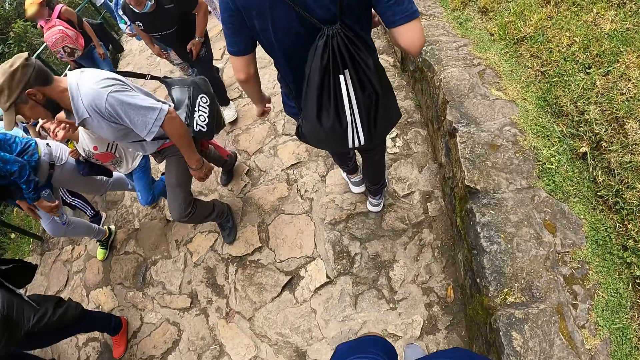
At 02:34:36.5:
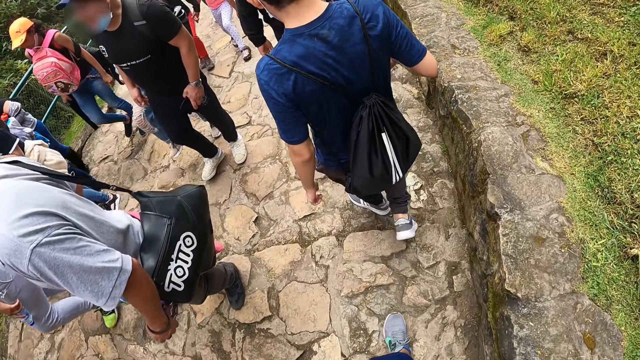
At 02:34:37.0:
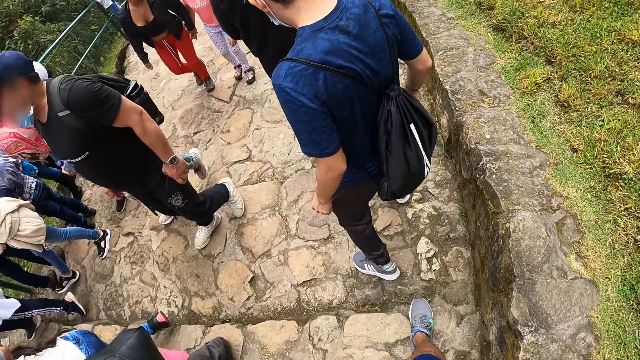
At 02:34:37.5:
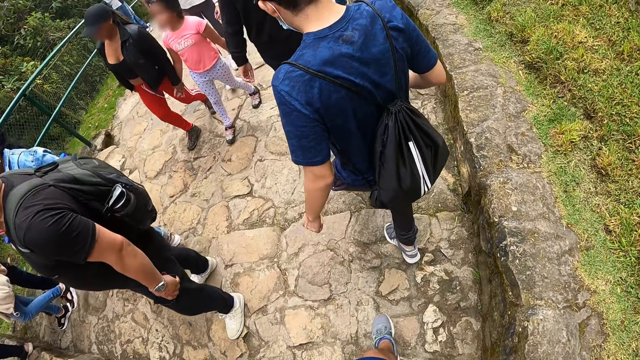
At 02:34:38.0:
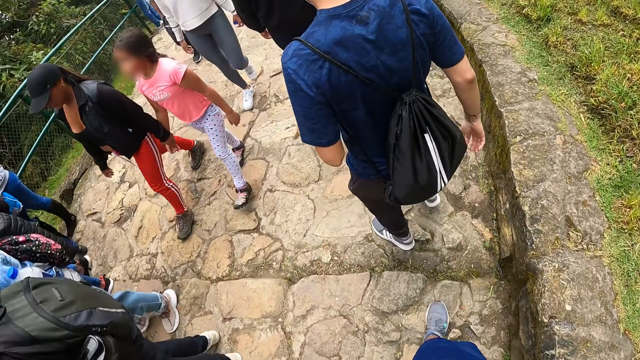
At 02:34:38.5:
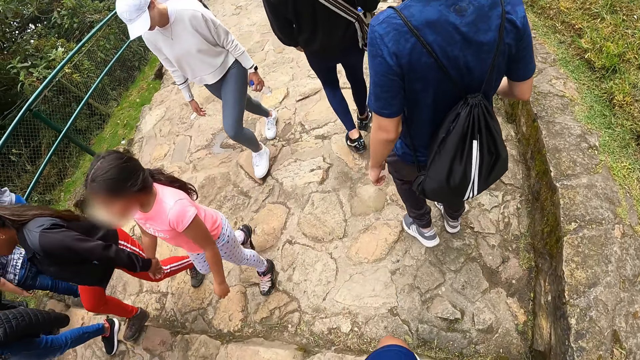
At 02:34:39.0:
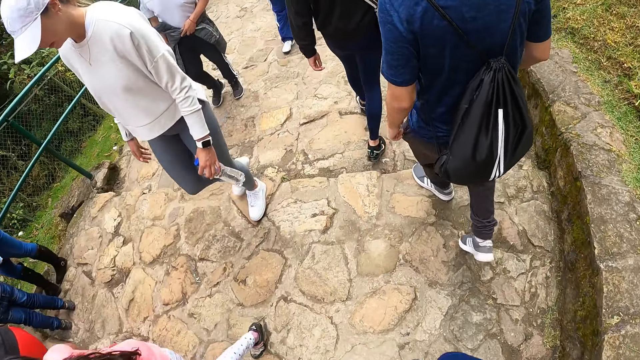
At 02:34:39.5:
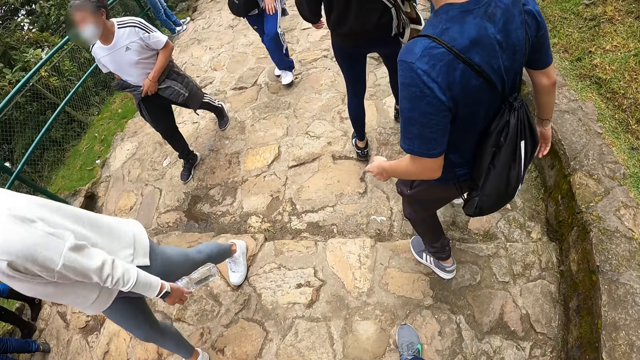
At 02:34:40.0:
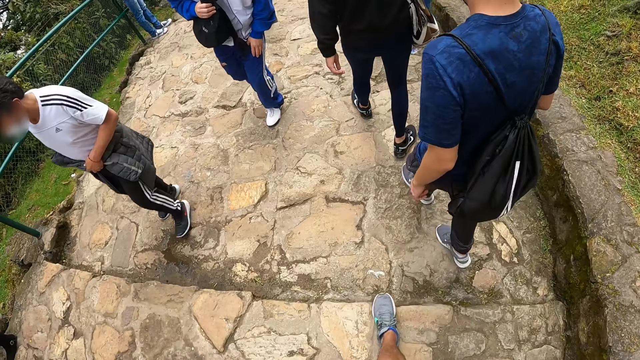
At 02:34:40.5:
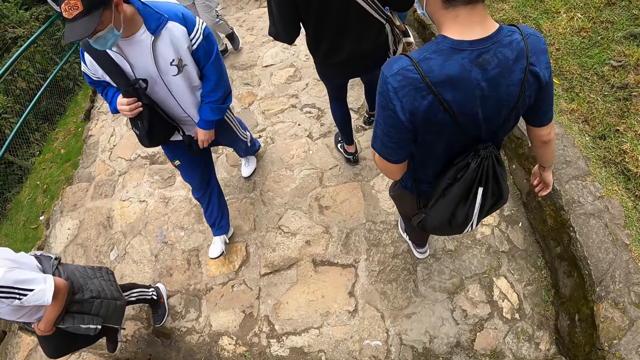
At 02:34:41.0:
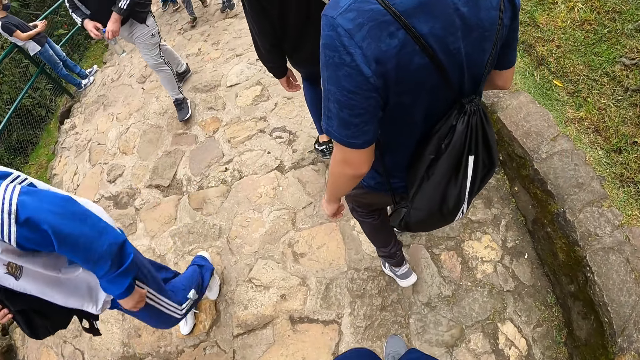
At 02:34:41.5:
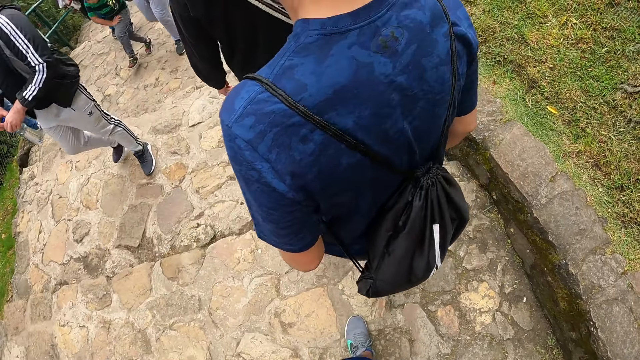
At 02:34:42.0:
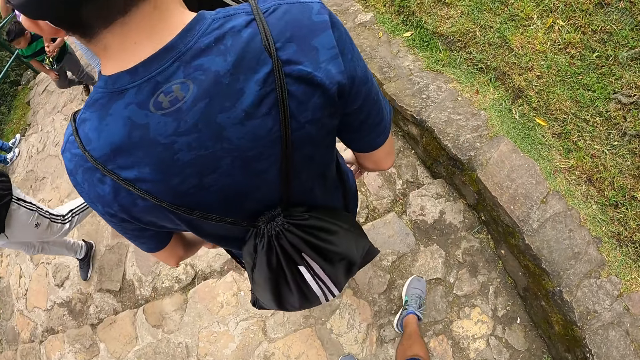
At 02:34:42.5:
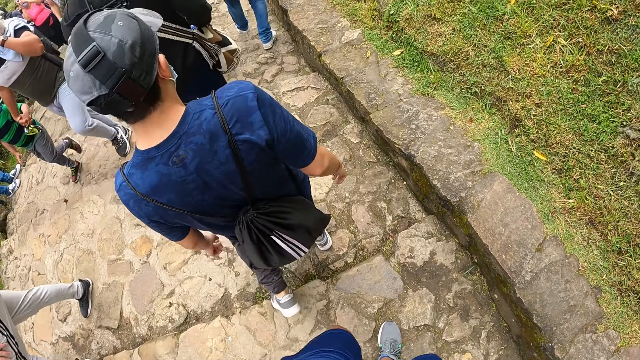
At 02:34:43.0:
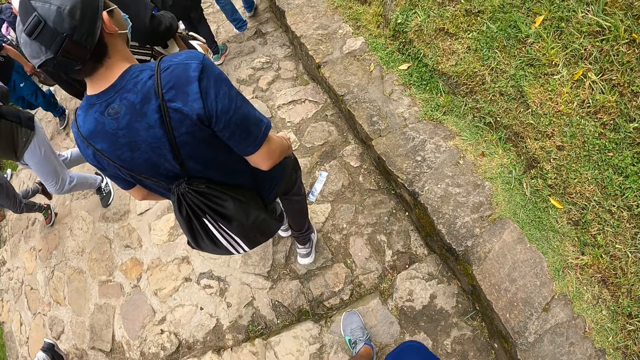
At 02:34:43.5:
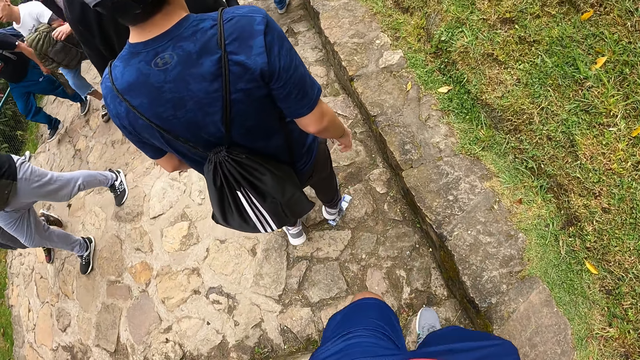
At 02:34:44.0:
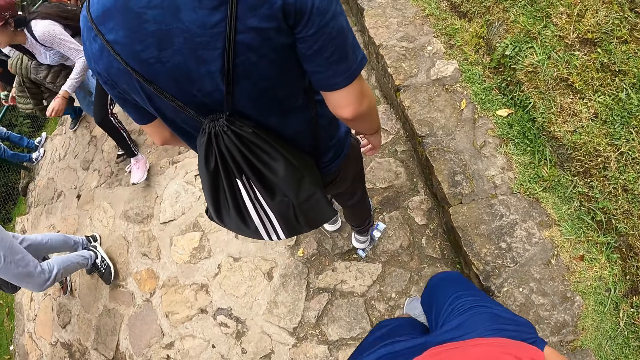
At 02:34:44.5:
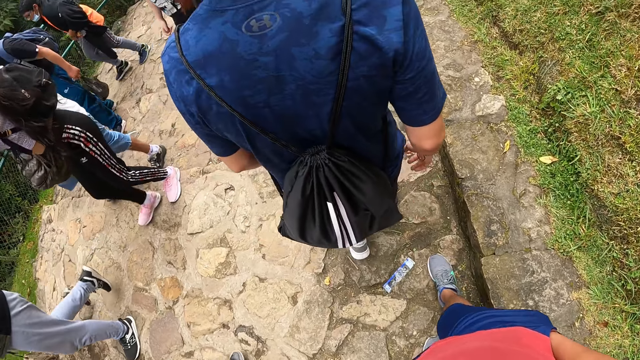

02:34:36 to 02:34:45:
The camera wearer walks.

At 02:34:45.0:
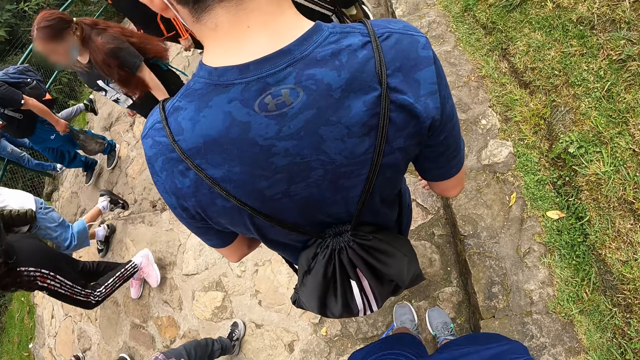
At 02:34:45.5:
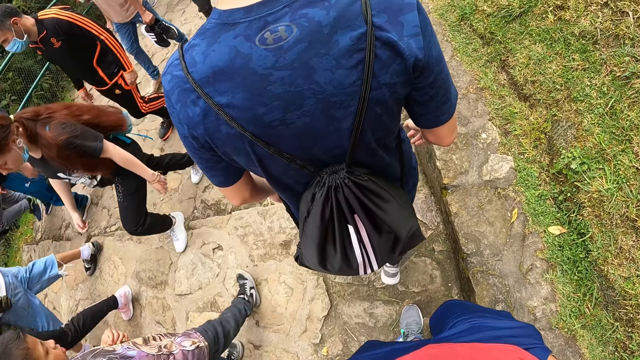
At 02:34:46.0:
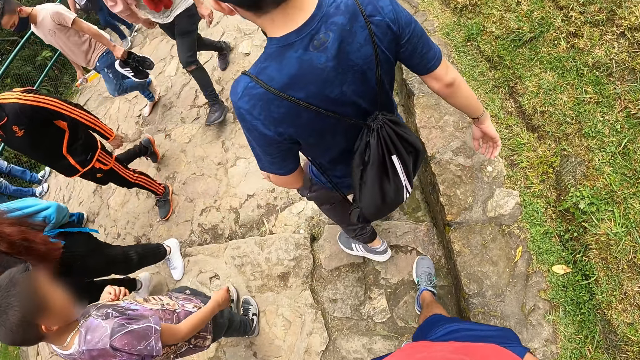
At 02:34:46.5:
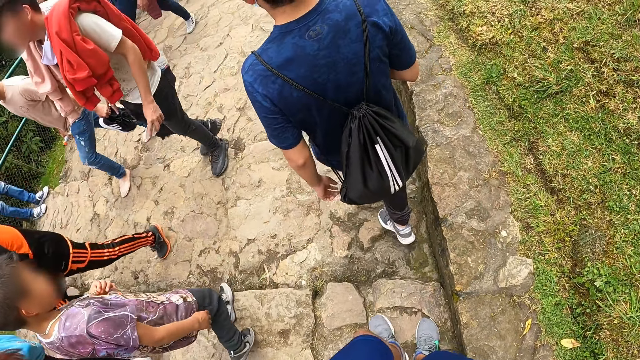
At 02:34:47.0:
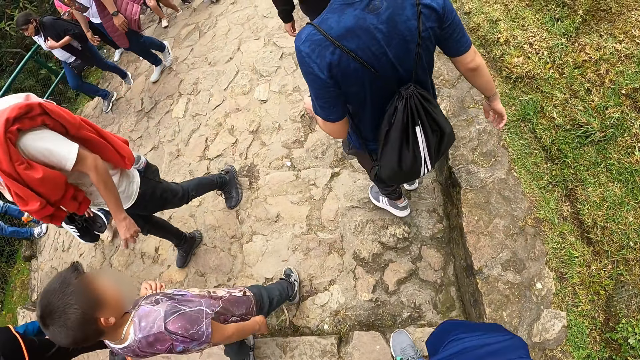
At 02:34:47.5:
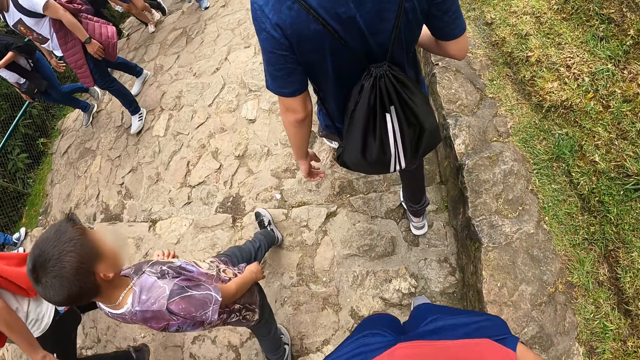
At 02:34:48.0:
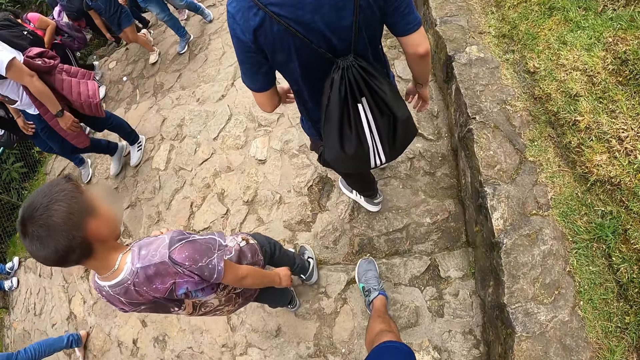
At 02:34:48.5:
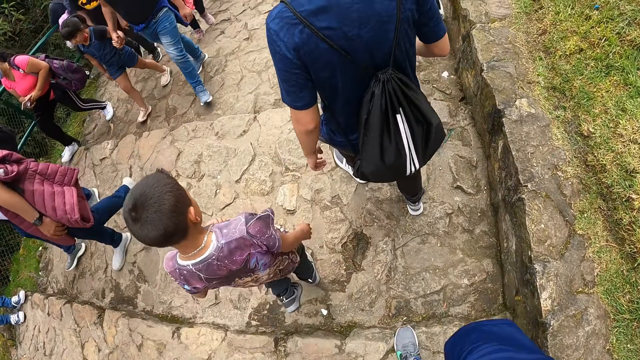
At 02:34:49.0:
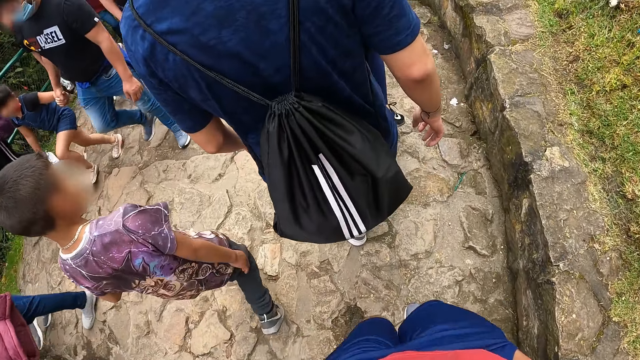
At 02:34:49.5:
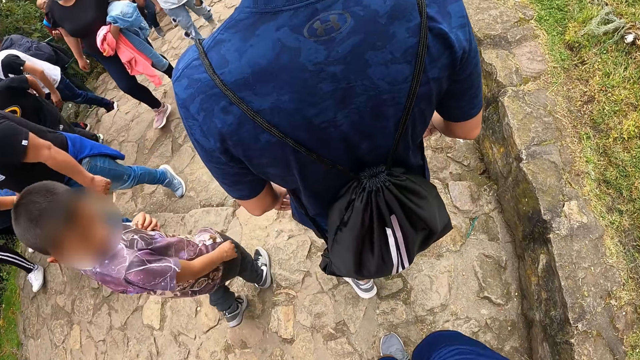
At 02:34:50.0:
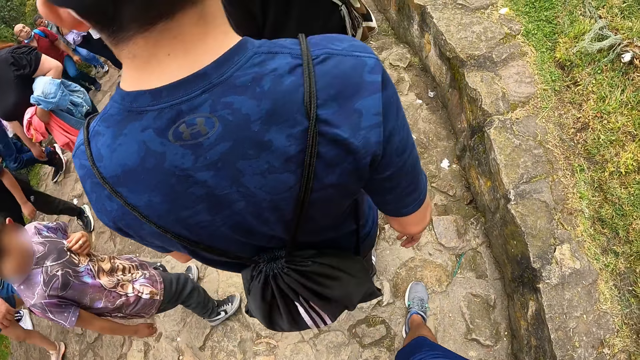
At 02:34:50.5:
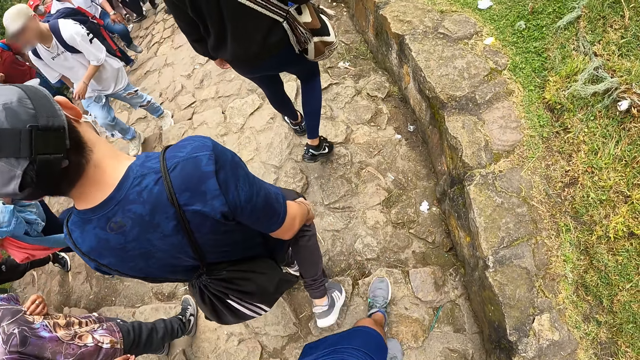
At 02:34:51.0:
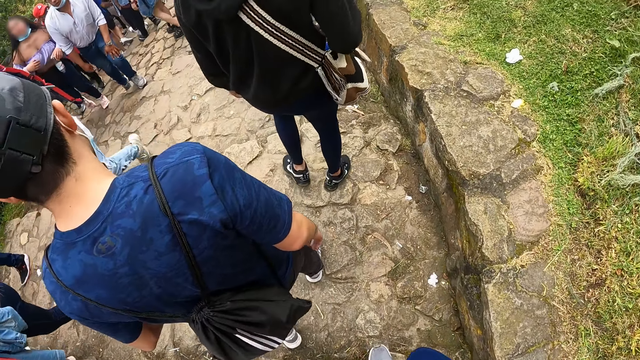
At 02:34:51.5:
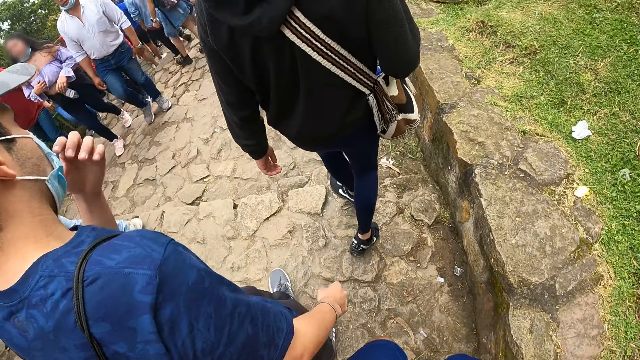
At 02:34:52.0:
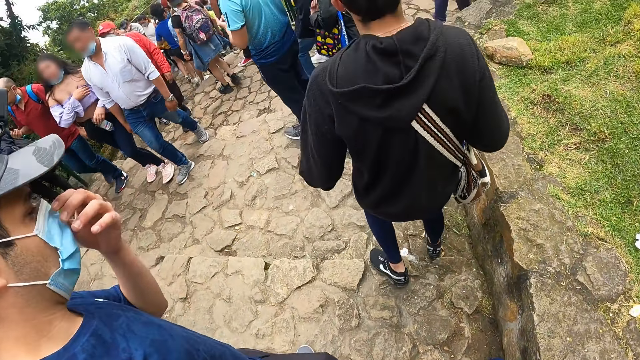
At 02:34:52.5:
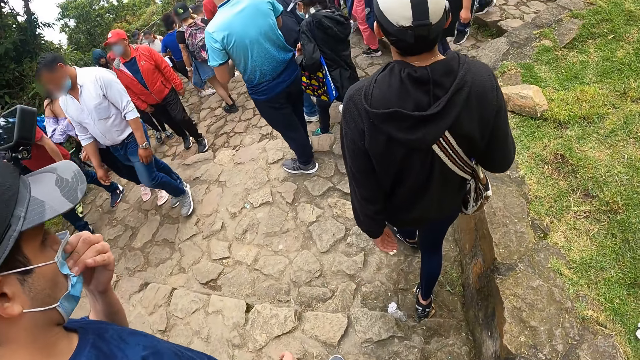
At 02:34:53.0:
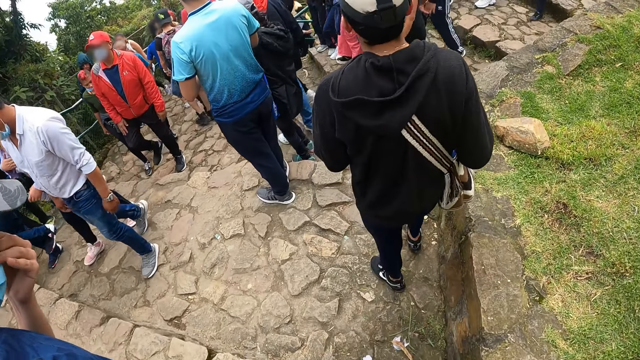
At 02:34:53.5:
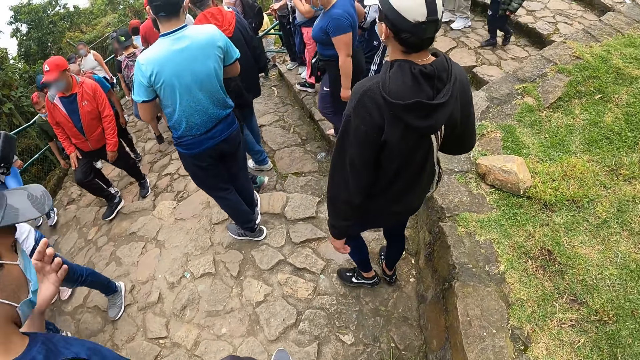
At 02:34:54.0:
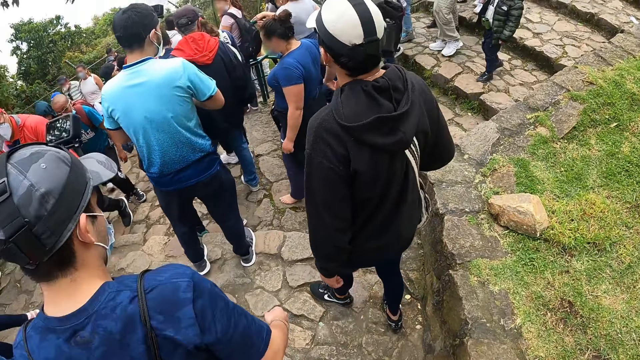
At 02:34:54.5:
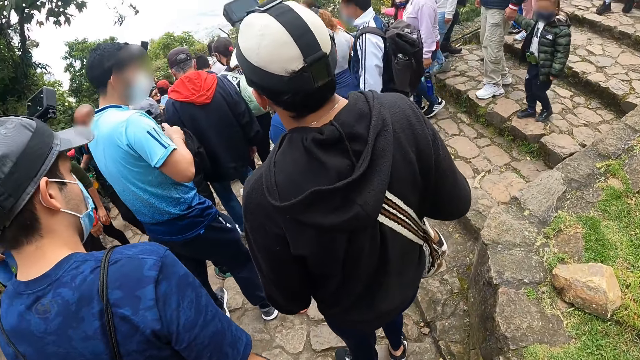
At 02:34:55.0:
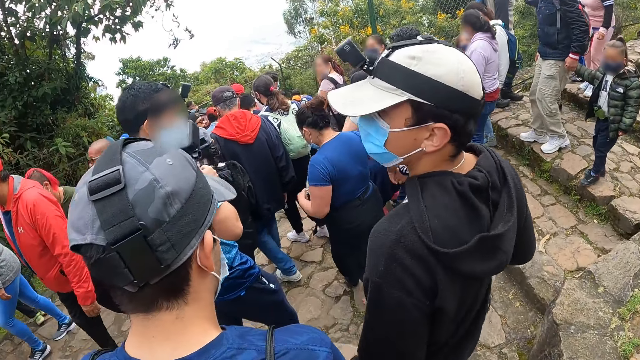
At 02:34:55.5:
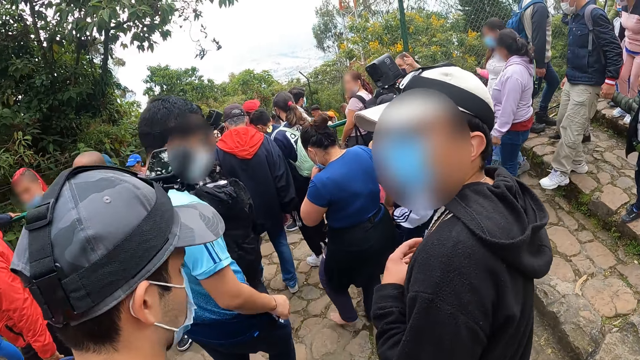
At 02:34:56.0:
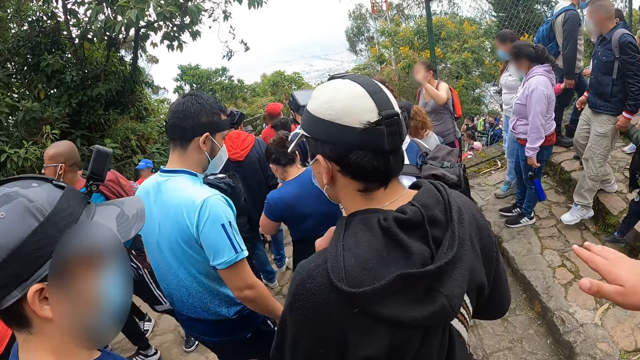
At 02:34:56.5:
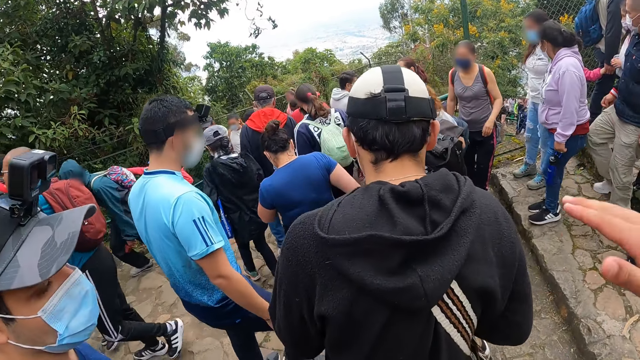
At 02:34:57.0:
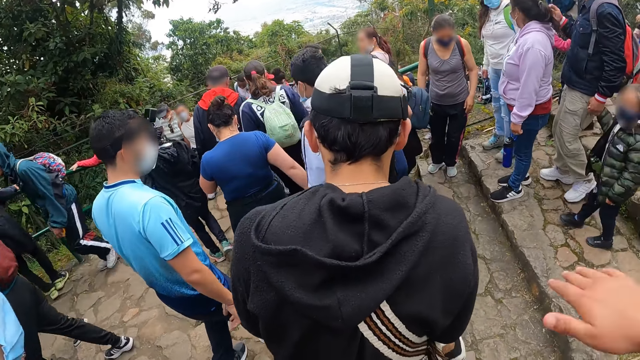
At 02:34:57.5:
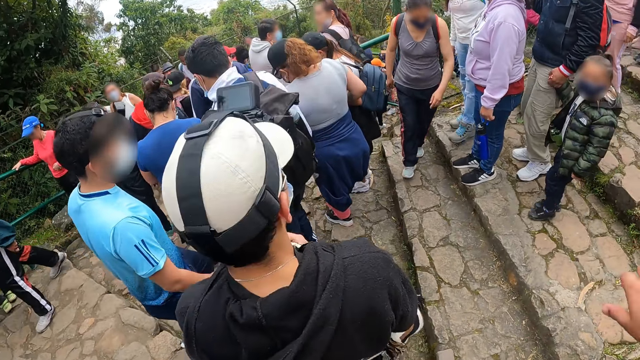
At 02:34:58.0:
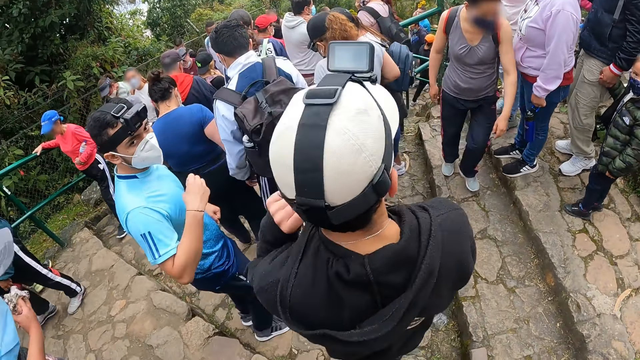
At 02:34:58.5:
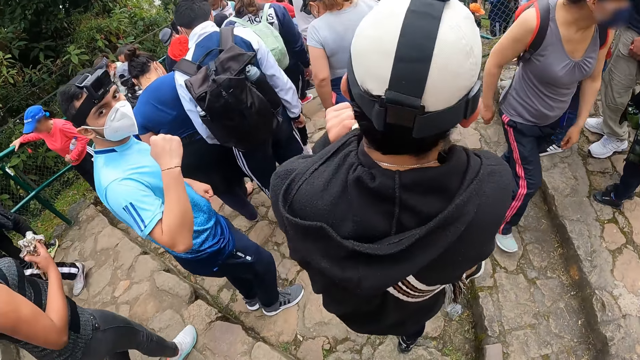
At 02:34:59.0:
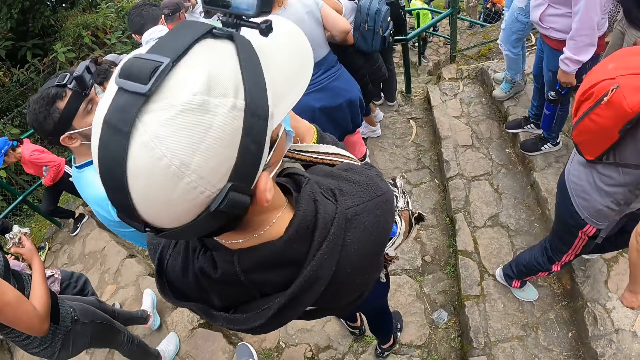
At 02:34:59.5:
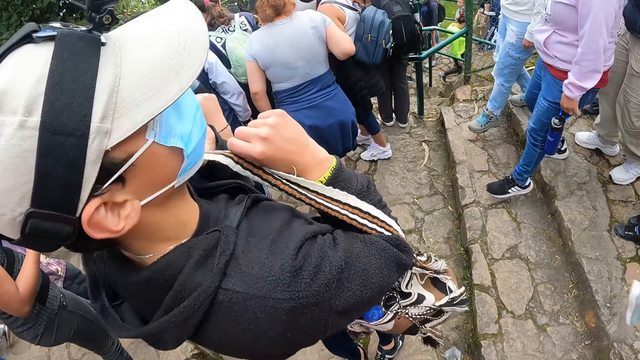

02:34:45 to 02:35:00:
The camera wearer walks. A man adjusts the facemask on his face with his left hand. Another man adjusts the shoulder strap of a bag on his shoulder with both hands. The camera wearer interacts with the first man, a third man and the second man.
